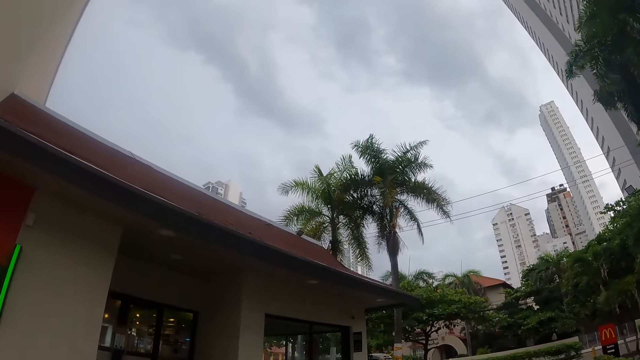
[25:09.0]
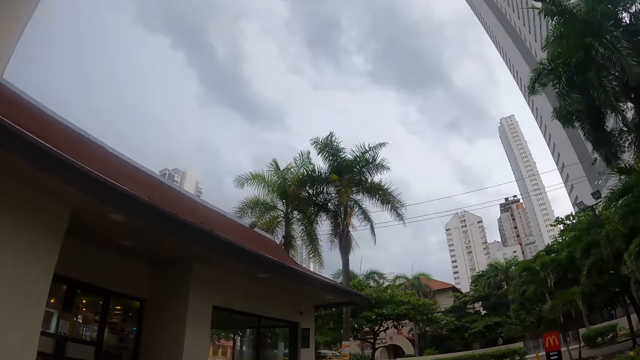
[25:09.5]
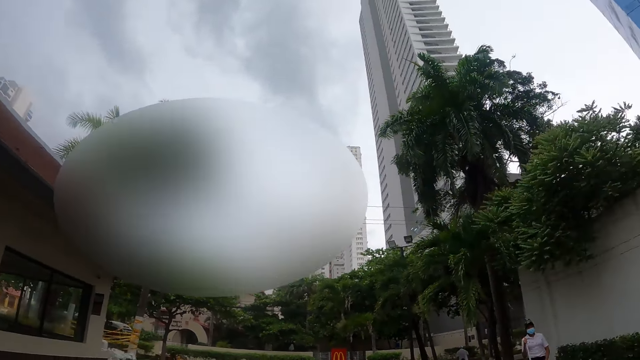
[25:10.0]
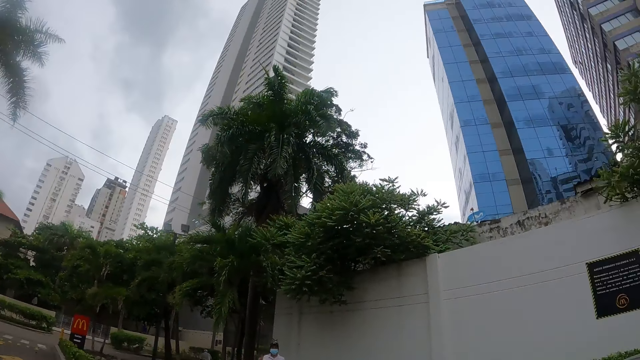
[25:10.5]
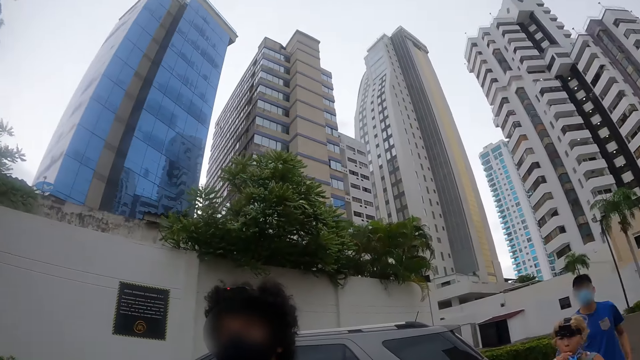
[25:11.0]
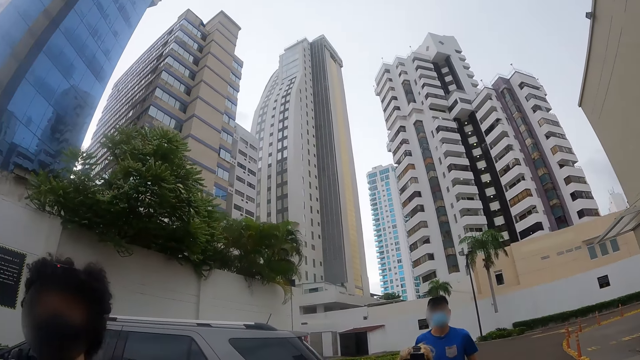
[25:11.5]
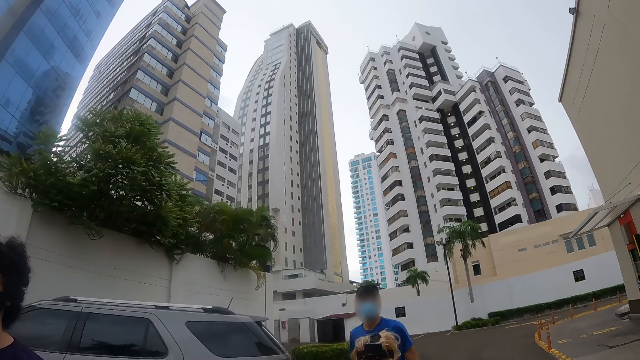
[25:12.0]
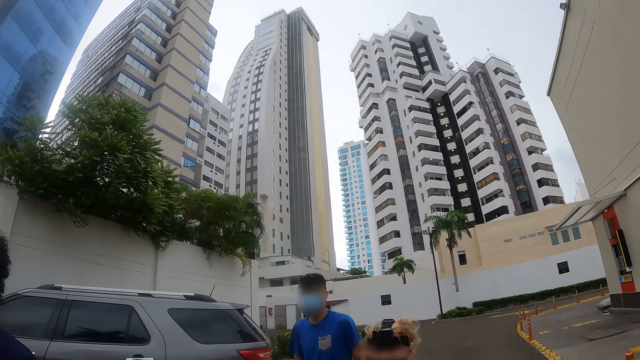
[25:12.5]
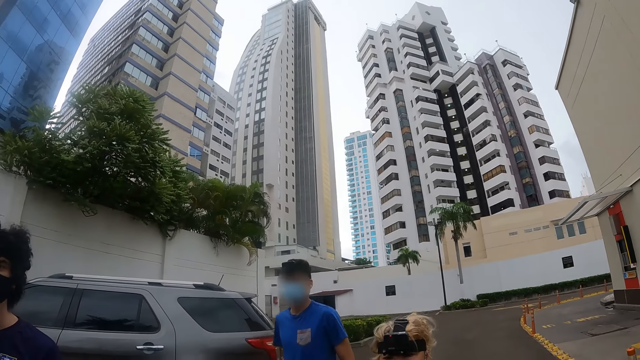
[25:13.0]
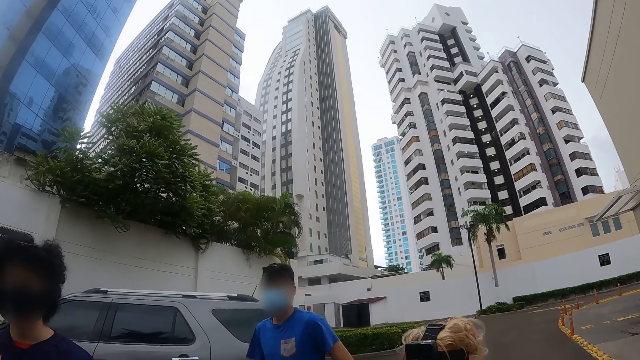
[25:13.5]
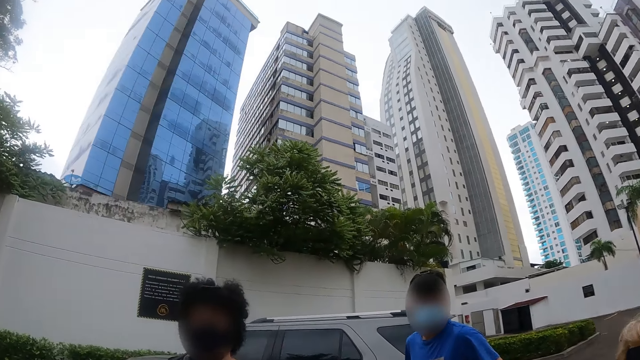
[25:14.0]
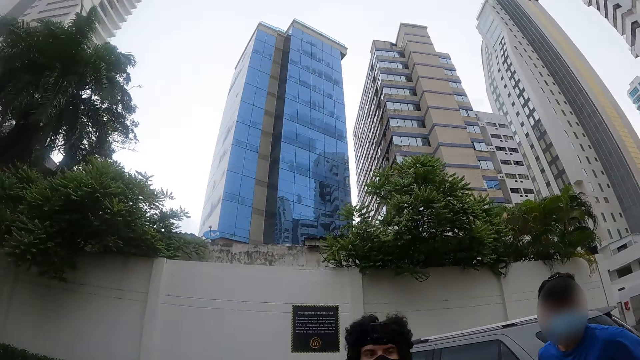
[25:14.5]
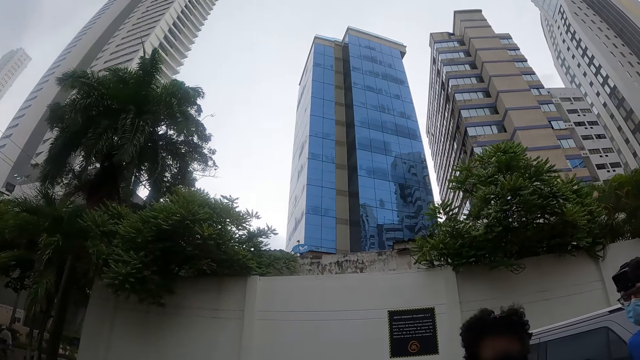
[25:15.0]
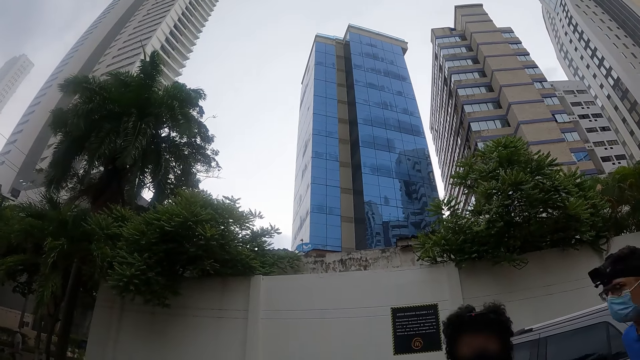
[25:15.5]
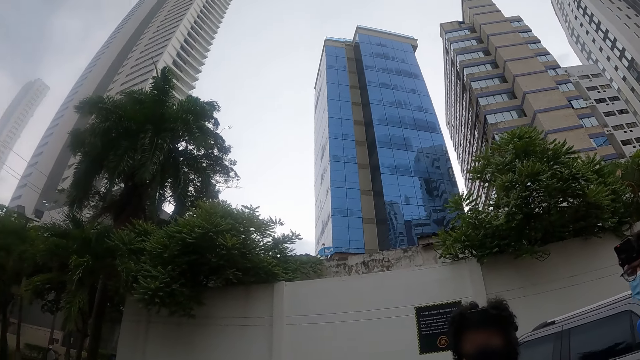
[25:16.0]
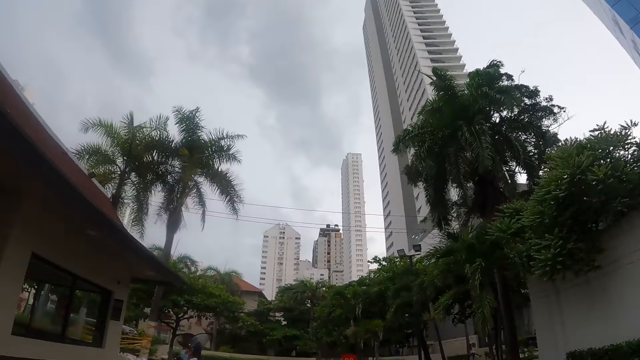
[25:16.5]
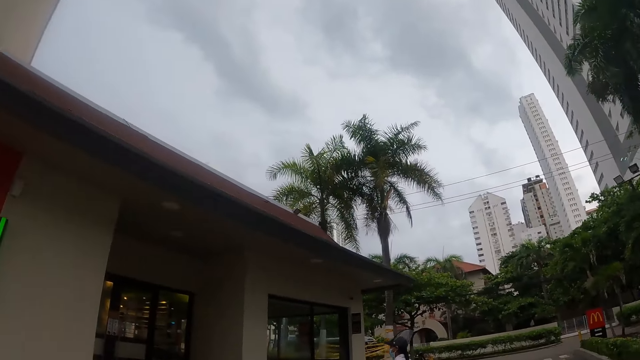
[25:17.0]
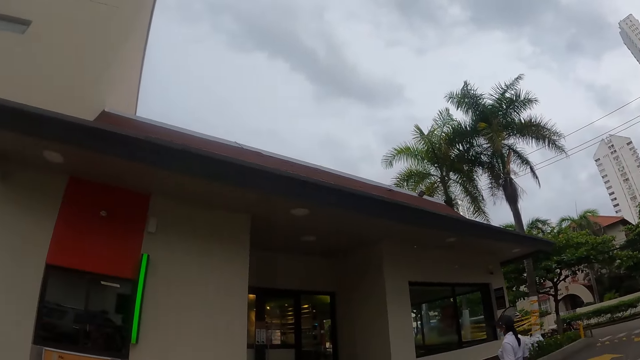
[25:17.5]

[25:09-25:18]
A man walks towards the camera wearer. The camera wearer looks around.

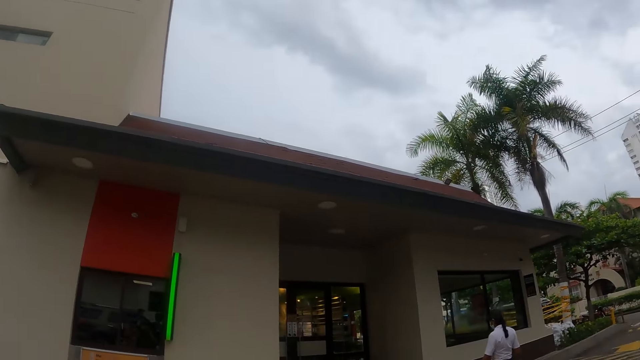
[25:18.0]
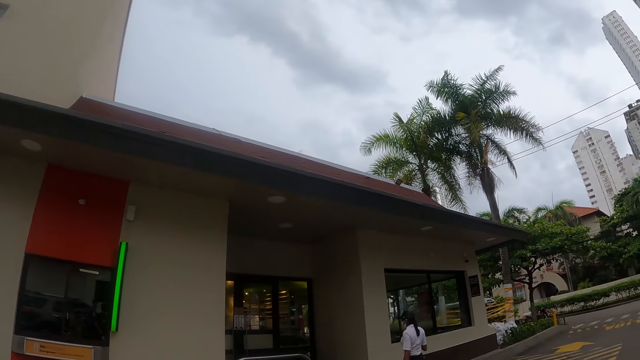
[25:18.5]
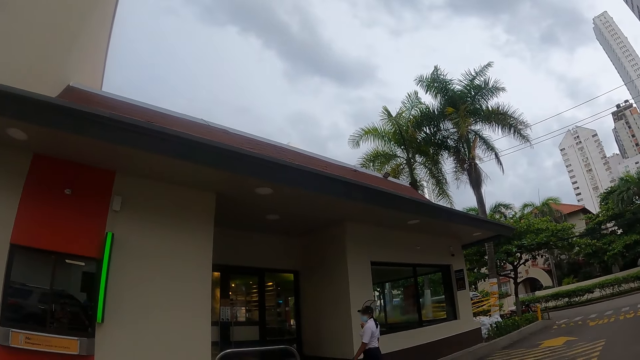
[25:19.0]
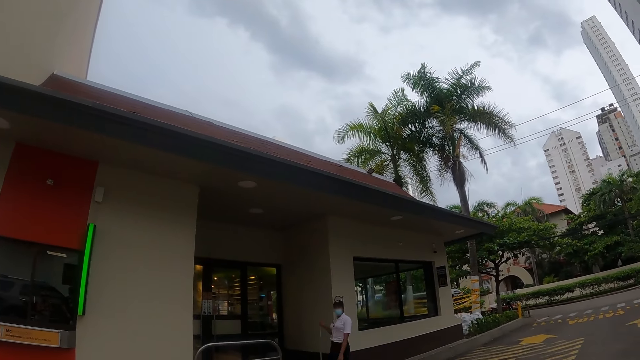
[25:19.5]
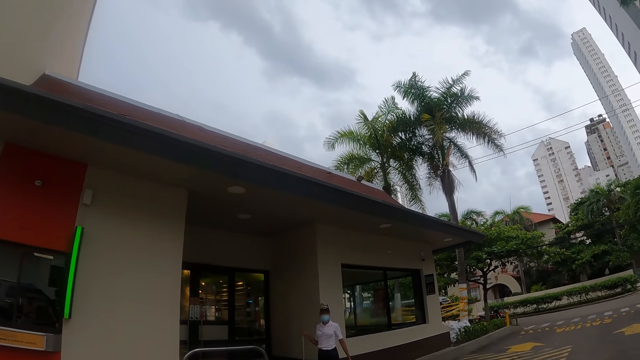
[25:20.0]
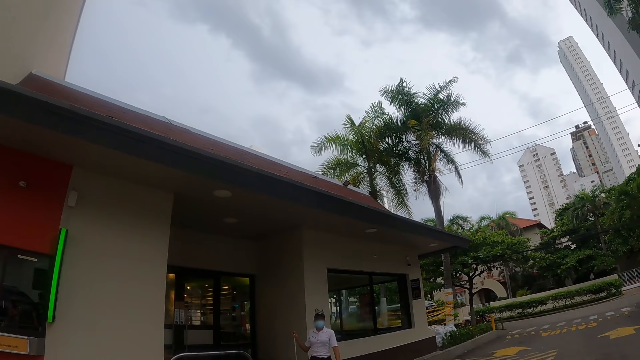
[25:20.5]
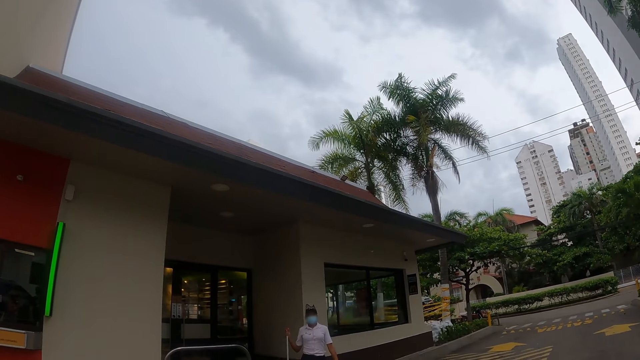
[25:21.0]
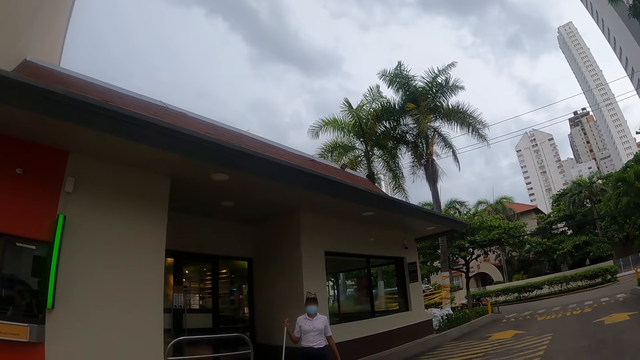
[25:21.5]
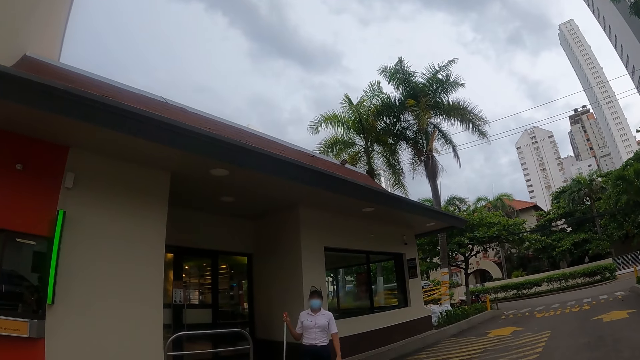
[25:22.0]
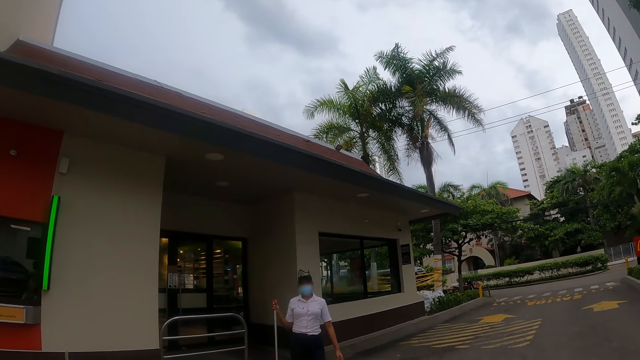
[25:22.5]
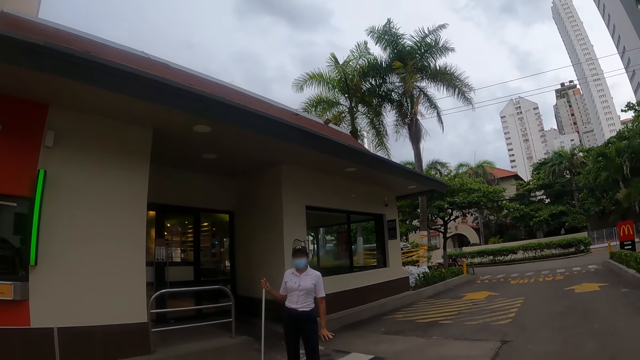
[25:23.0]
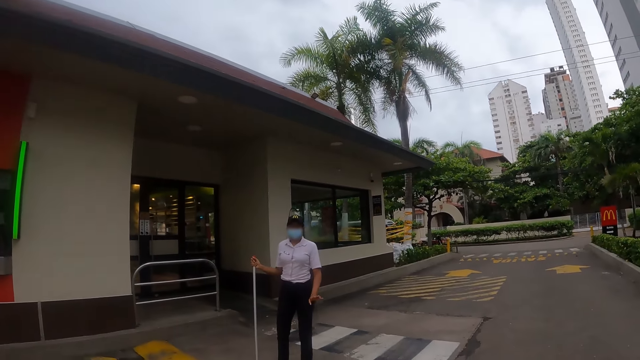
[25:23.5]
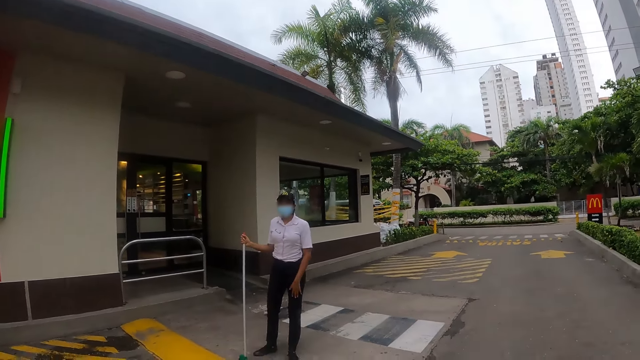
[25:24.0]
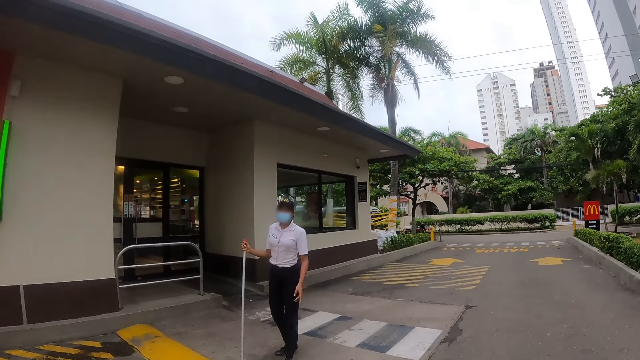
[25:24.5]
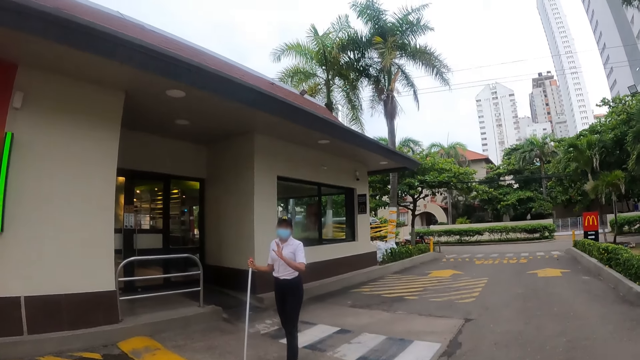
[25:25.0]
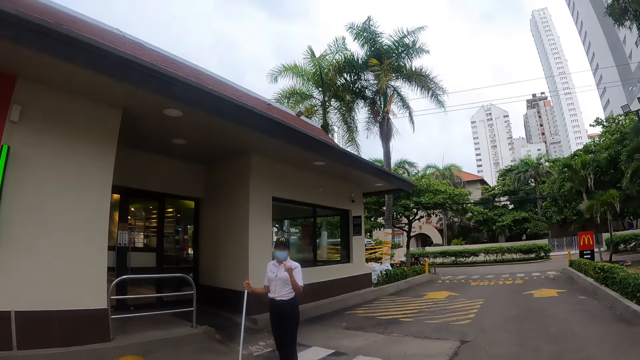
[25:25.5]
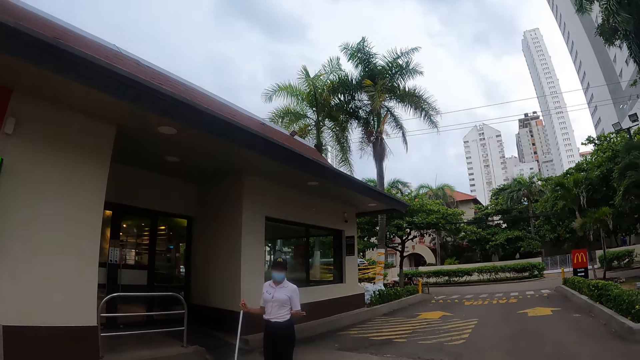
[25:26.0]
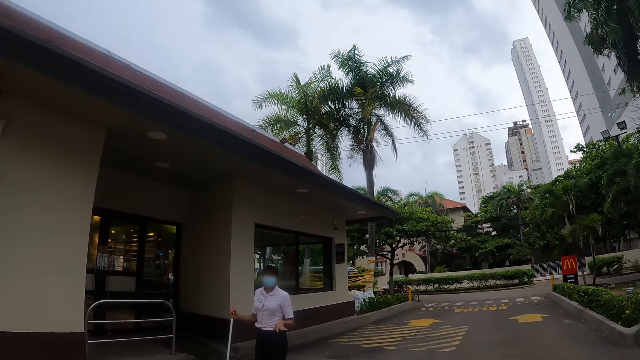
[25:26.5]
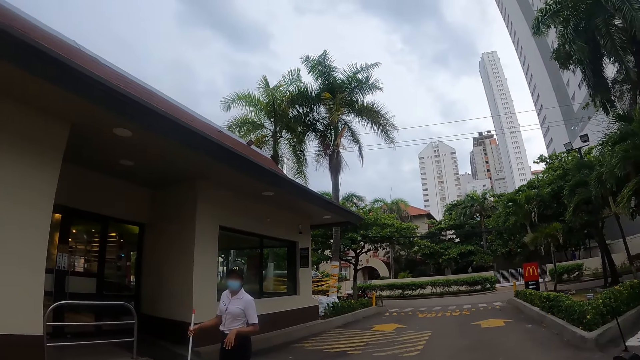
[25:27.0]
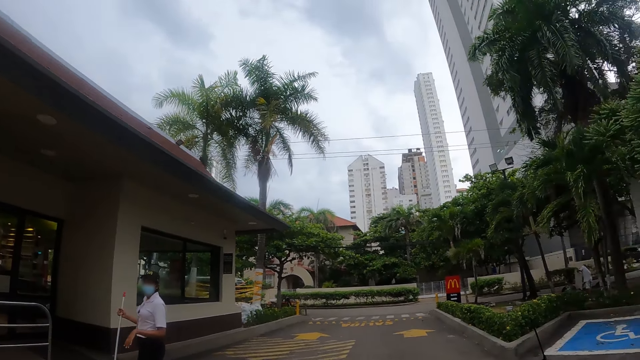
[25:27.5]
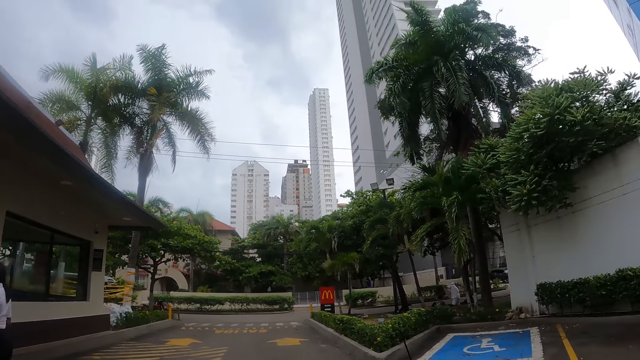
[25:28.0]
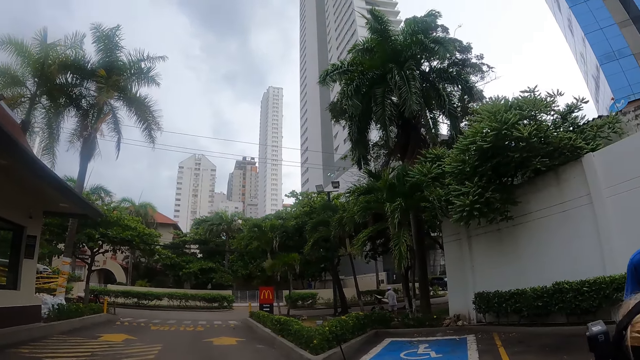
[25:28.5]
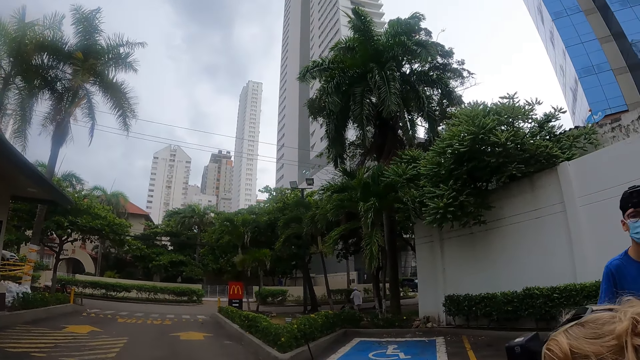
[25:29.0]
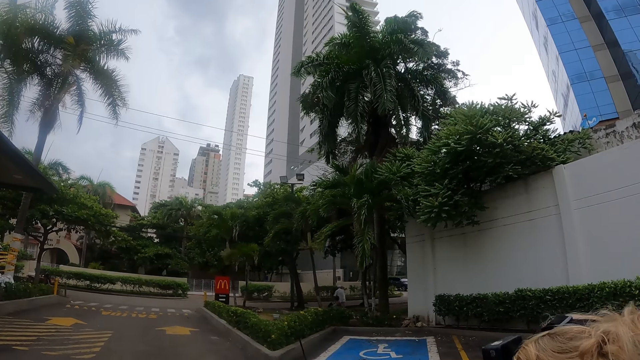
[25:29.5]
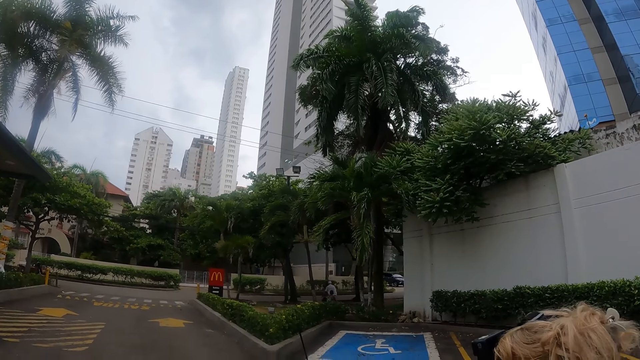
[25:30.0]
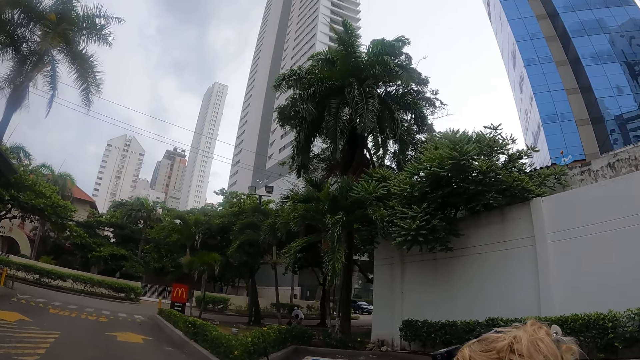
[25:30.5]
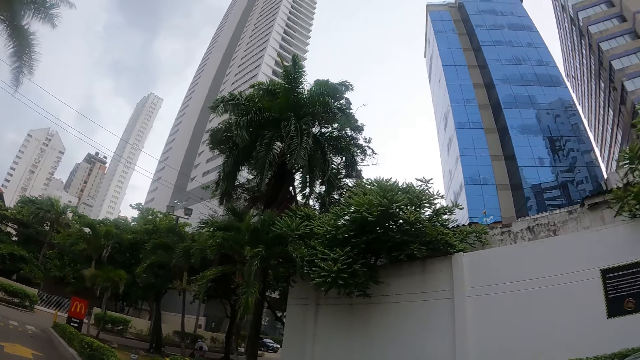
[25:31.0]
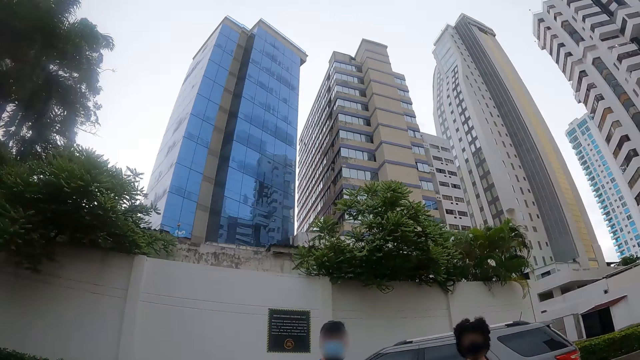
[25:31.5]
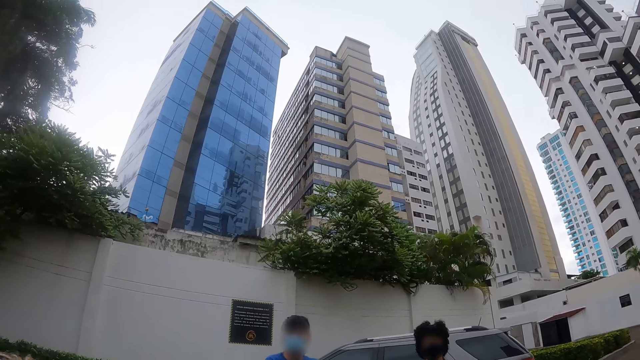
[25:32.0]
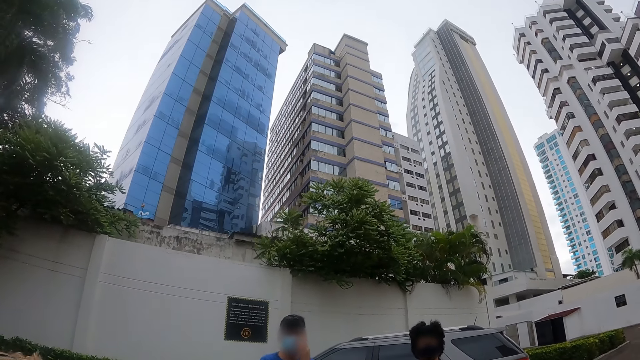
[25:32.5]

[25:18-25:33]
A woman walks towards the camera wearer. The woman interacts with the camera wearer. The camera wearer looks around.
